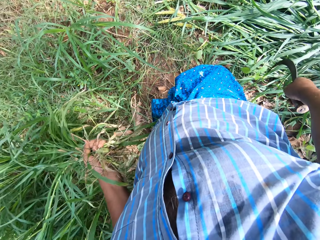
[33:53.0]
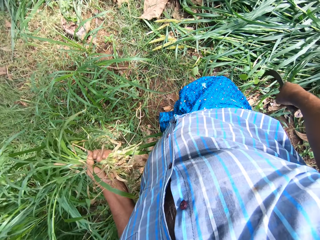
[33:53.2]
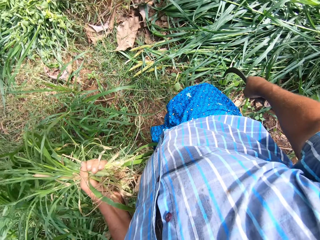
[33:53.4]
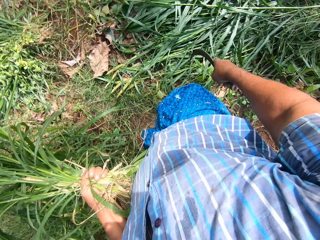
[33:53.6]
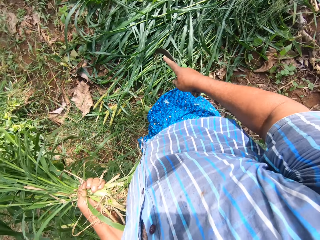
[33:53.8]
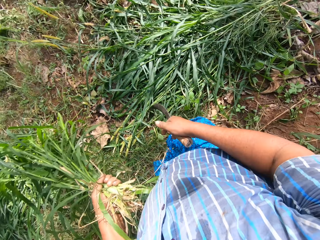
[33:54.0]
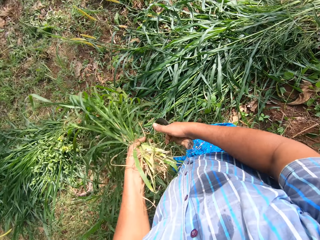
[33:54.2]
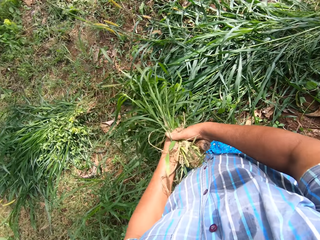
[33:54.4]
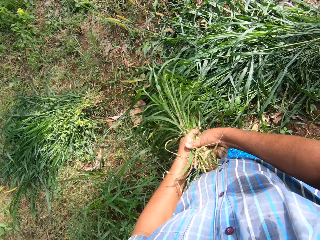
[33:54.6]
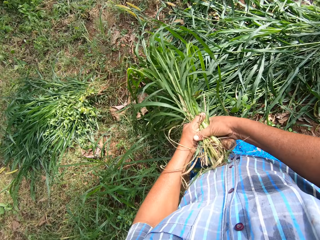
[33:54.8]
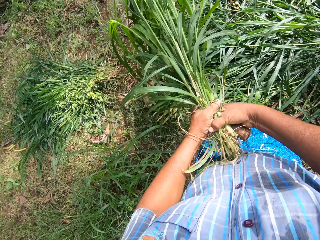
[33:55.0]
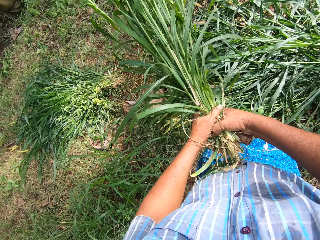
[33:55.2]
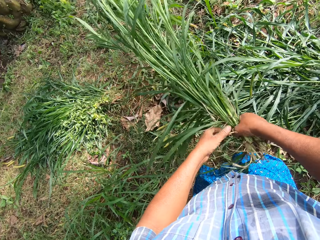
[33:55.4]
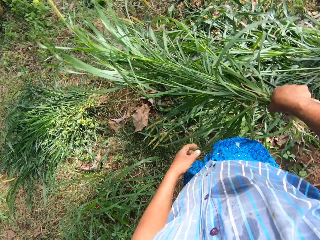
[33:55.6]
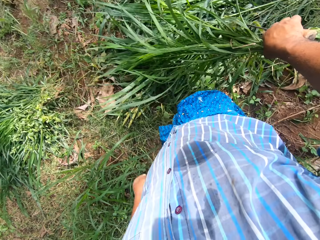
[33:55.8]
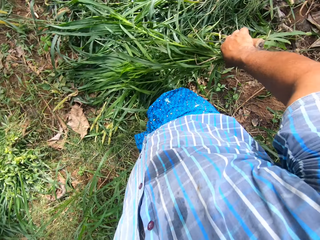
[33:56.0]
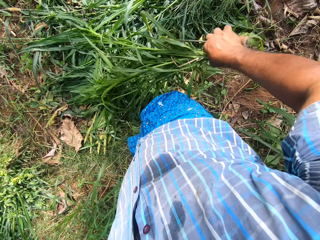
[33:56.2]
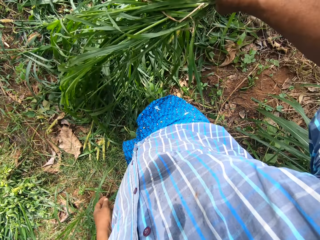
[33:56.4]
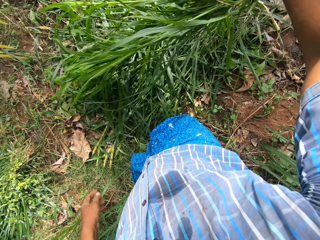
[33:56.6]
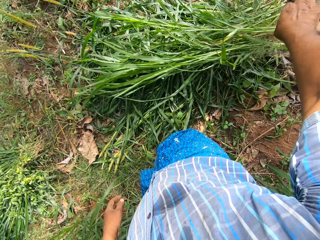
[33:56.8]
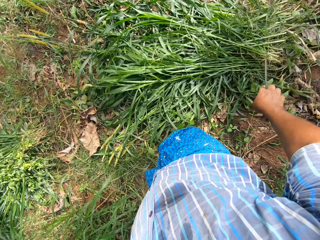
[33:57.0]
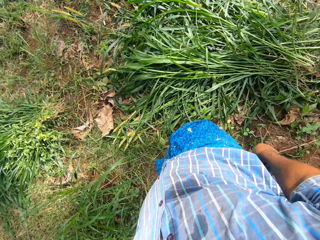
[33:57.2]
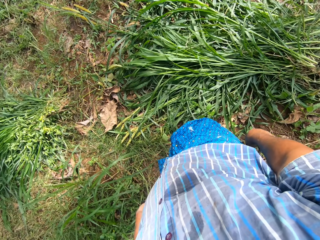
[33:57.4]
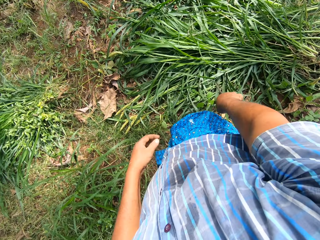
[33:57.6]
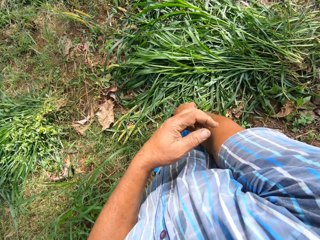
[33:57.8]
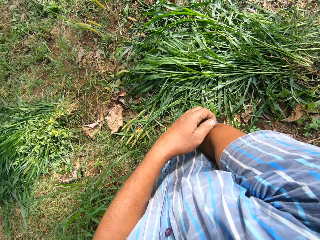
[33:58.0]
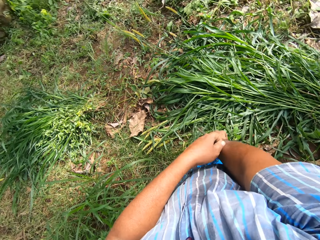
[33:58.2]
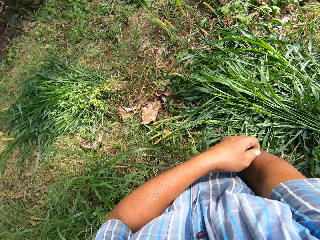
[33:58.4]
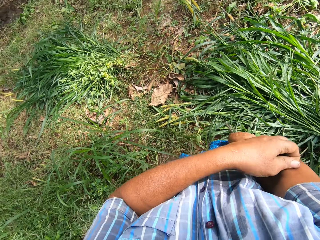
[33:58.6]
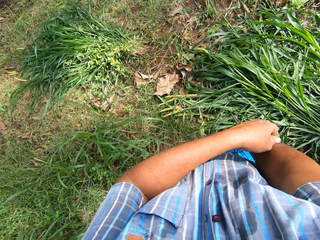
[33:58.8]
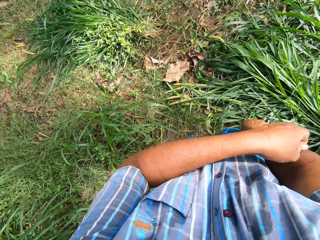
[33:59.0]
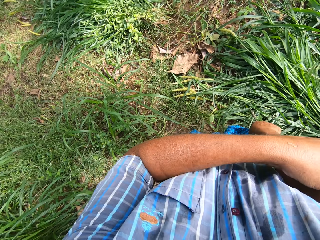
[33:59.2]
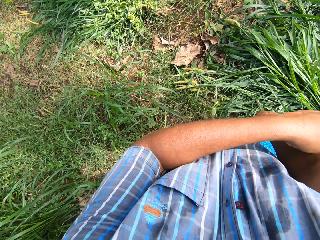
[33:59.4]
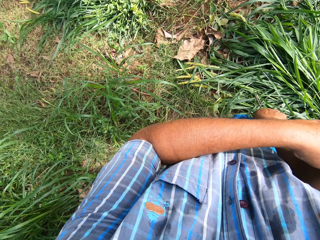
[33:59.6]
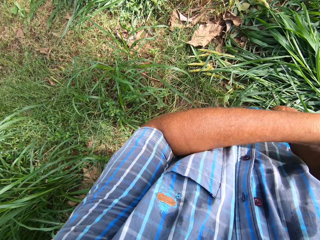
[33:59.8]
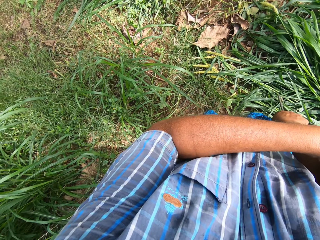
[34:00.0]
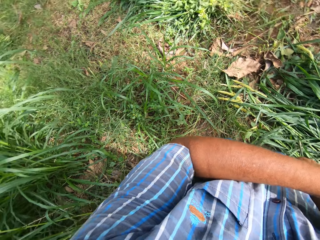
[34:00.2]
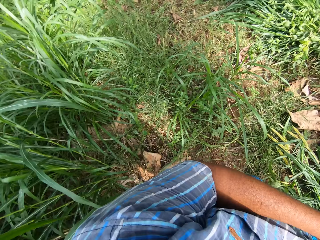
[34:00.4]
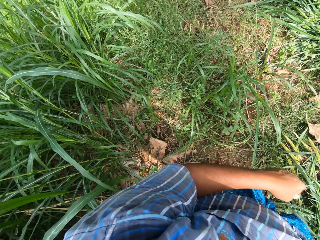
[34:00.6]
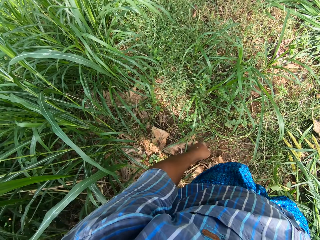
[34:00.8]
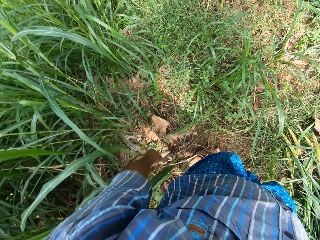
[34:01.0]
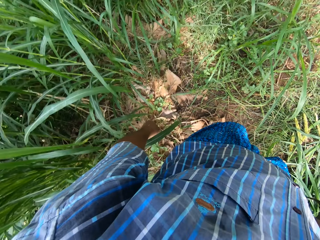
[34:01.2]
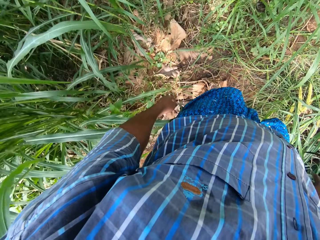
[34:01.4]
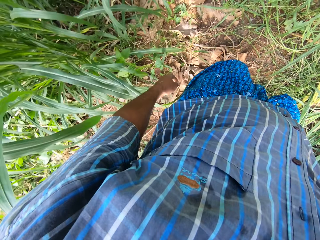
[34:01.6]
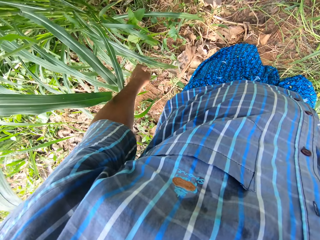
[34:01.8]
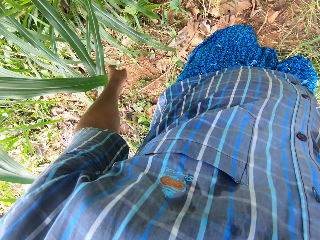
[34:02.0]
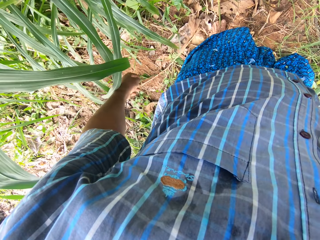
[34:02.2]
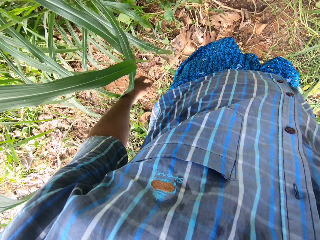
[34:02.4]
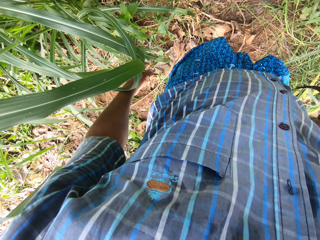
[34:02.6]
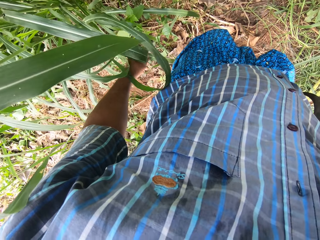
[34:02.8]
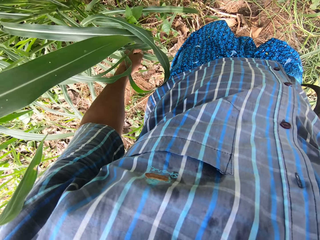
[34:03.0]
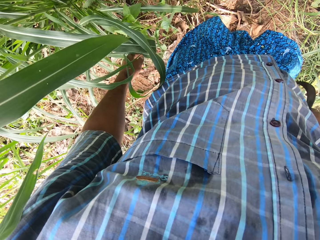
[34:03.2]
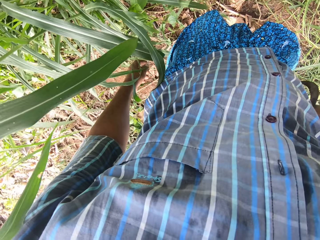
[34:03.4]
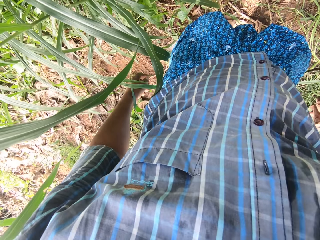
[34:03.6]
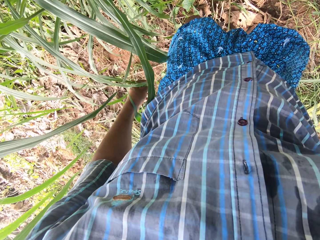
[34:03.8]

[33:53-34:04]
The camera wearer passes the grasses to his right hand. He drops the grasses on the pile of grasses on the ground. He scratches his right arm with his left hand. He drops his left hand. He turns to the ground.

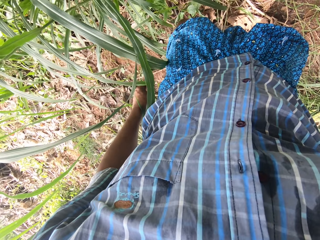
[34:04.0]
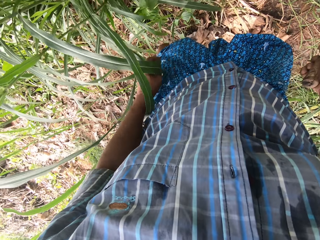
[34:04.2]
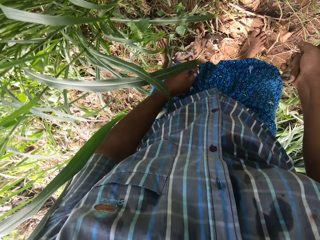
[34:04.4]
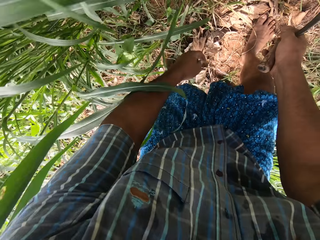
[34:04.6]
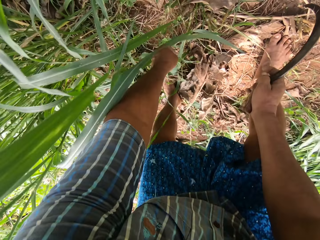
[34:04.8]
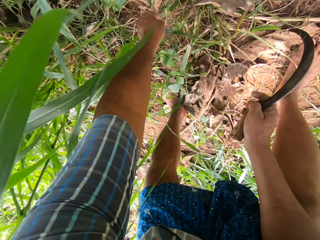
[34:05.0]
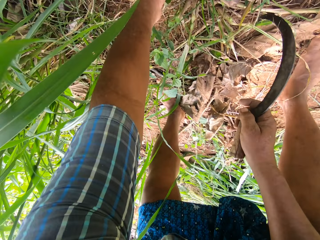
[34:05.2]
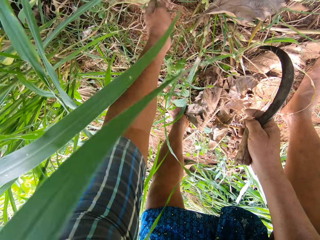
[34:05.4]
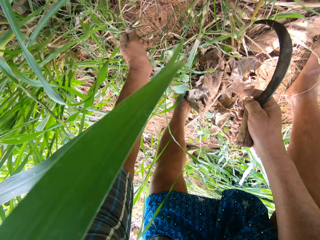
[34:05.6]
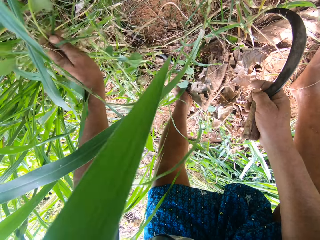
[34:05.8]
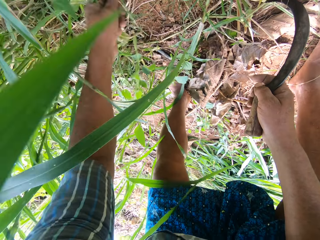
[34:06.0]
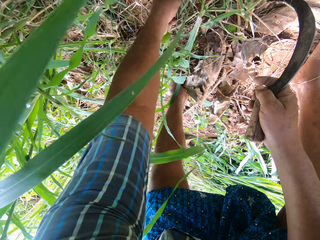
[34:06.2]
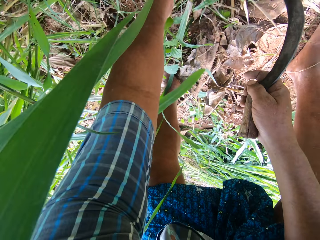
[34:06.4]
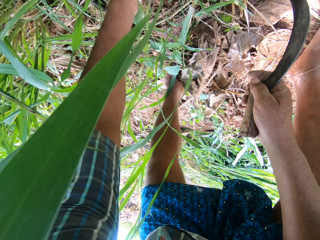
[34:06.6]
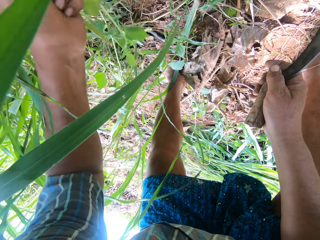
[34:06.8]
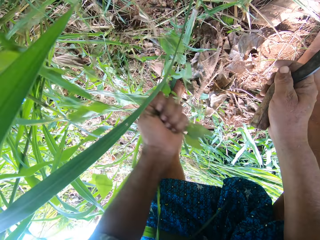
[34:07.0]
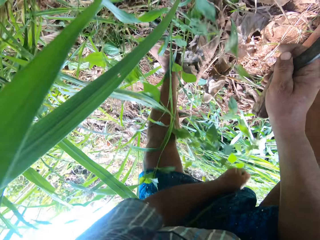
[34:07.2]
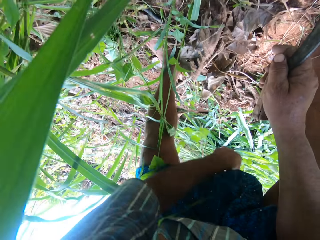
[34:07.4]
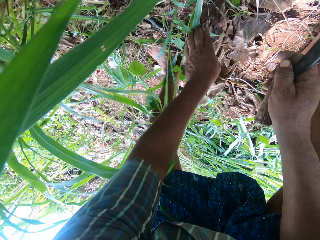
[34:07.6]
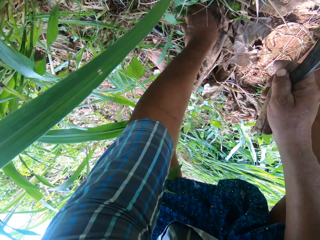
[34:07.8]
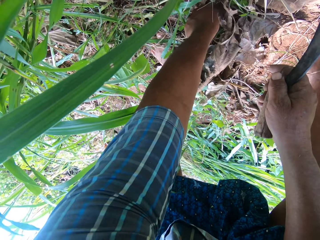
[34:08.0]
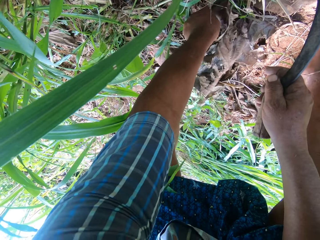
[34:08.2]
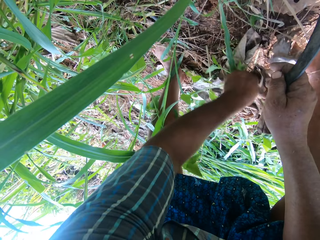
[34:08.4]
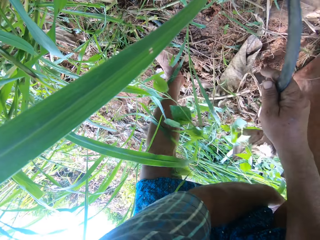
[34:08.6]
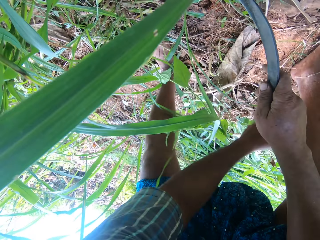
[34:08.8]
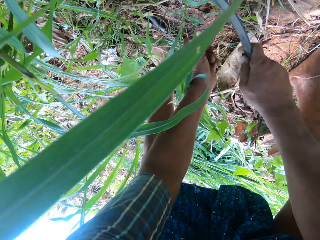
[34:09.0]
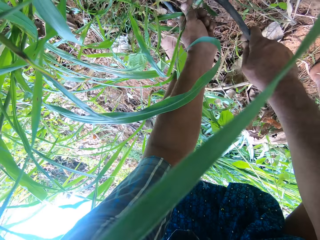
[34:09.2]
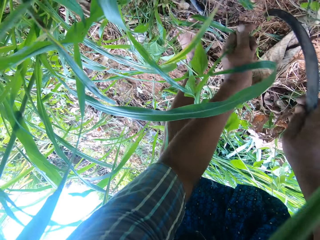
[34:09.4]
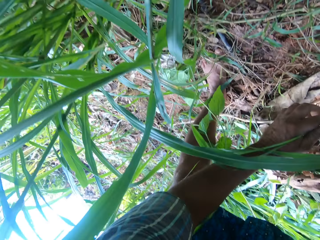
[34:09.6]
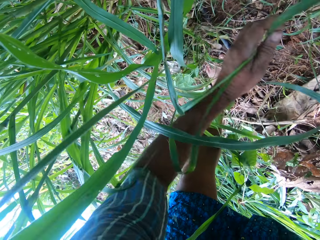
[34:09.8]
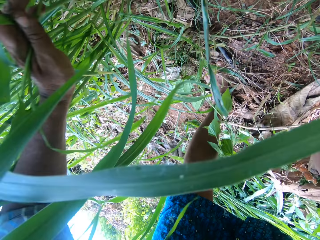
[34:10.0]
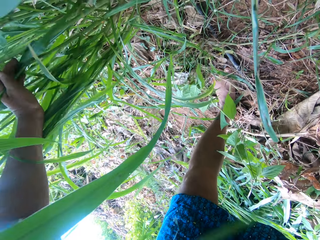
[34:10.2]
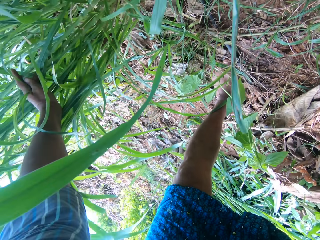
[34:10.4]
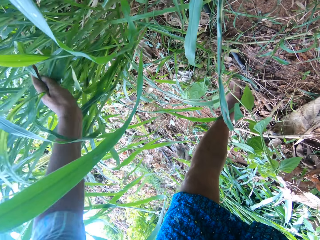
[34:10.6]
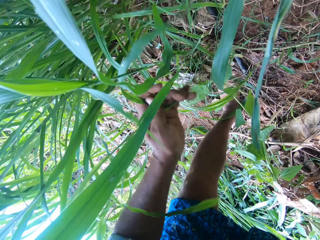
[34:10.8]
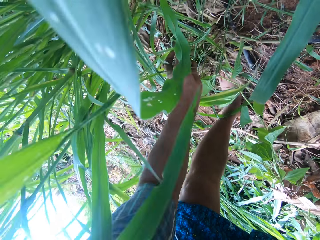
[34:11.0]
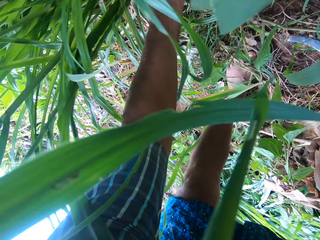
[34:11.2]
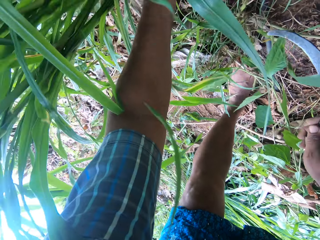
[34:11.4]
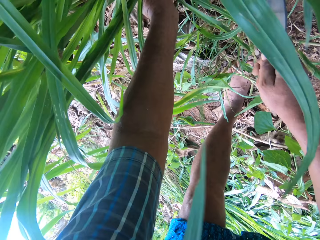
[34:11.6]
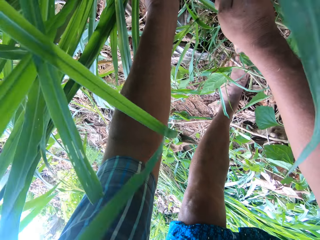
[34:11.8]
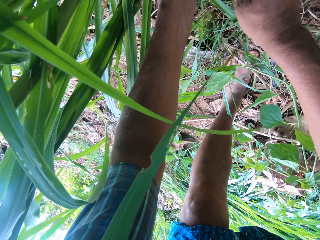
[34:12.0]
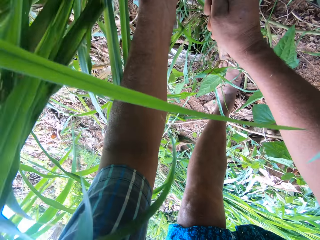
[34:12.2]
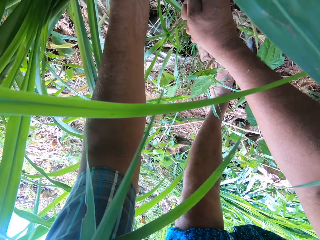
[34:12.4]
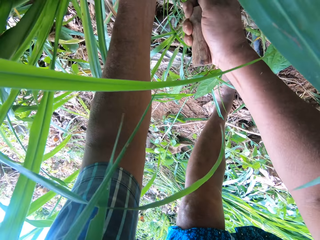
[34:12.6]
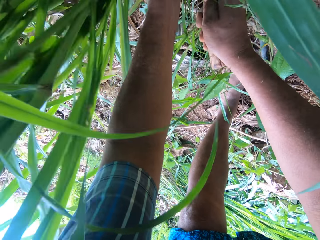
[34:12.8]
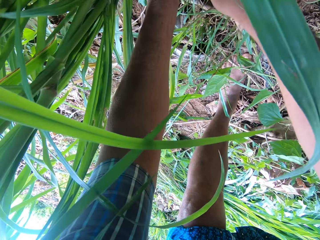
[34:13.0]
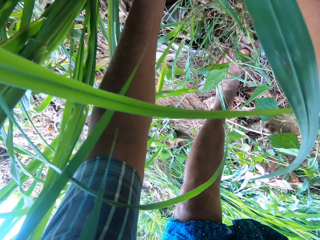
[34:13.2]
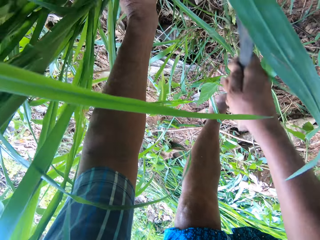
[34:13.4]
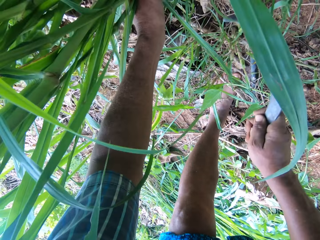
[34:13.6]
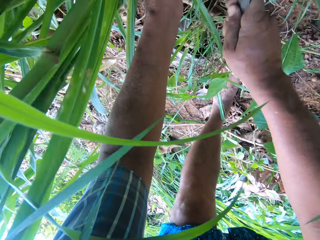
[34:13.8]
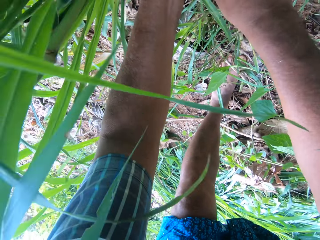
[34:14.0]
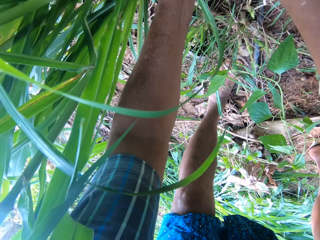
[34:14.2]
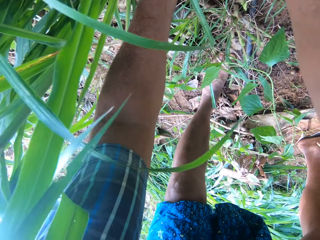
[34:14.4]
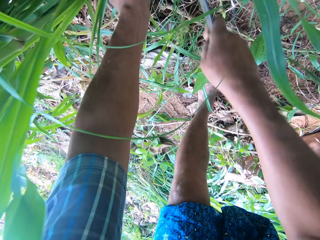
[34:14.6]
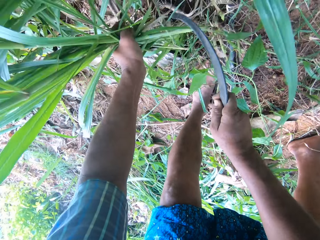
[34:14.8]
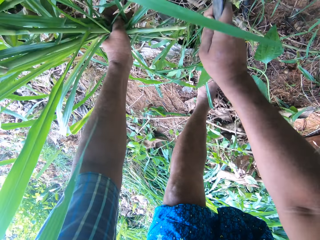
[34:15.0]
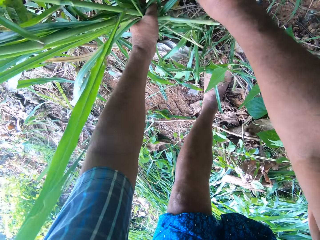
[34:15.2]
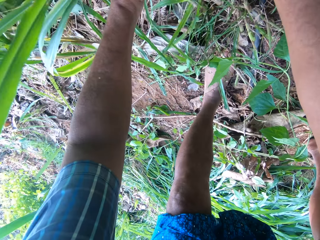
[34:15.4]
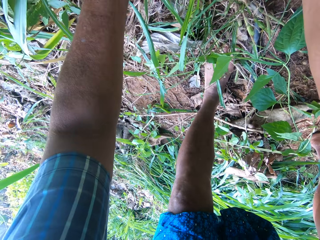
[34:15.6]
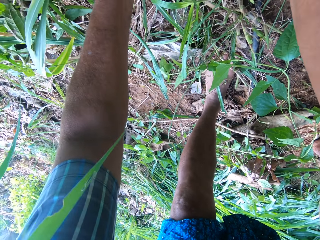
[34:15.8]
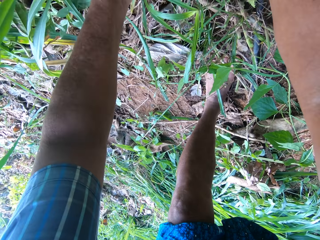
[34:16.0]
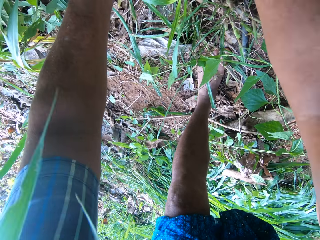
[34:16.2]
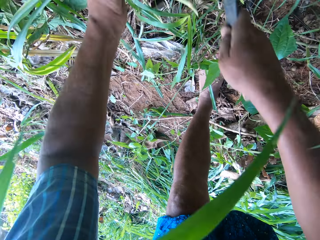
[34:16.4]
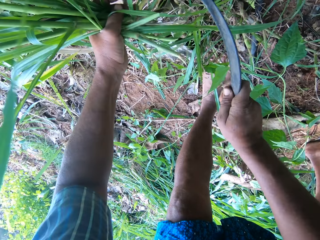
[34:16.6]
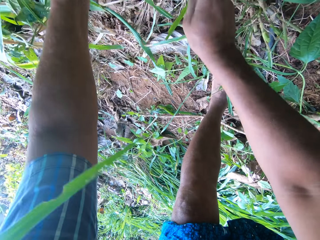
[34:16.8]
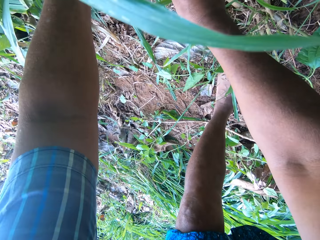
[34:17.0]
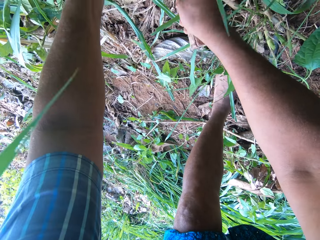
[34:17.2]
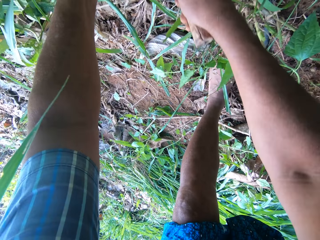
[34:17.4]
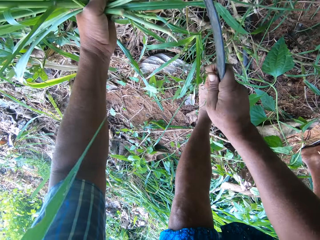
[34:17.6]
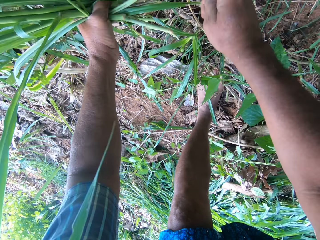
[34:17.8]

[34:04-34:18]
The camera wearer bends on the grass. He uproots weeds on the ground with his hand. He throws away the weeds. He moves away some dry leaves on the ground. He weeds a grass with the knife. He pushes aside some grasses with his left hand. He weeds some grasses with the knife.
